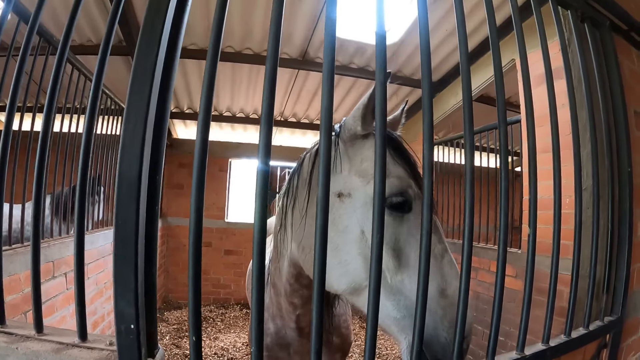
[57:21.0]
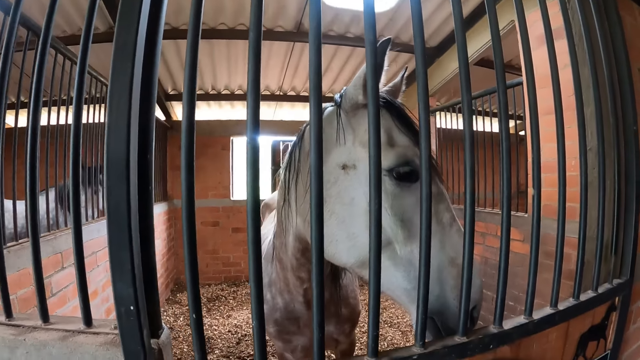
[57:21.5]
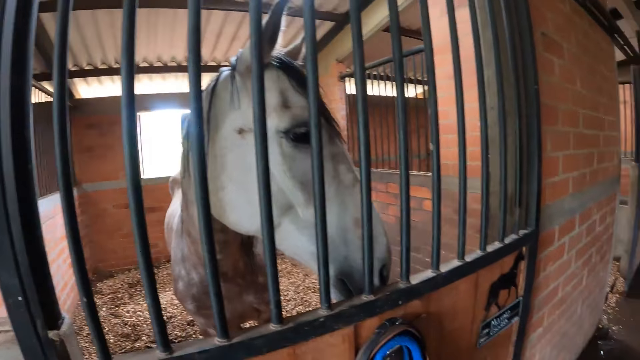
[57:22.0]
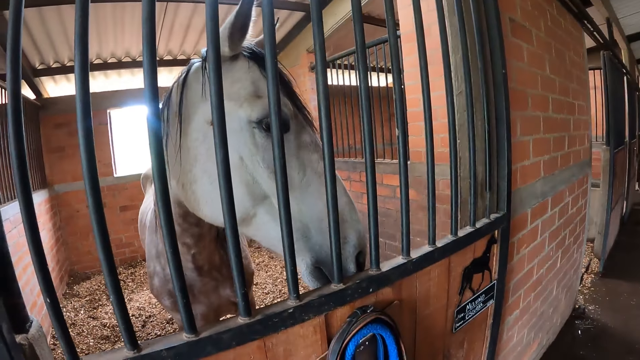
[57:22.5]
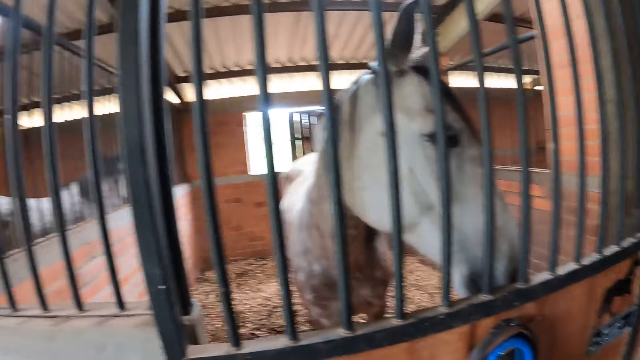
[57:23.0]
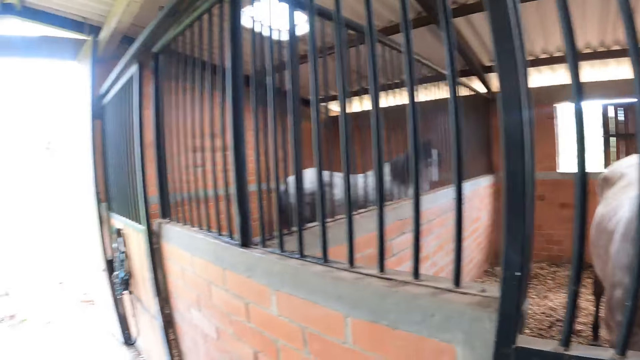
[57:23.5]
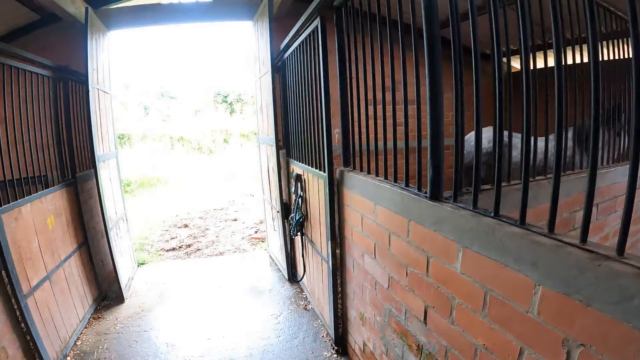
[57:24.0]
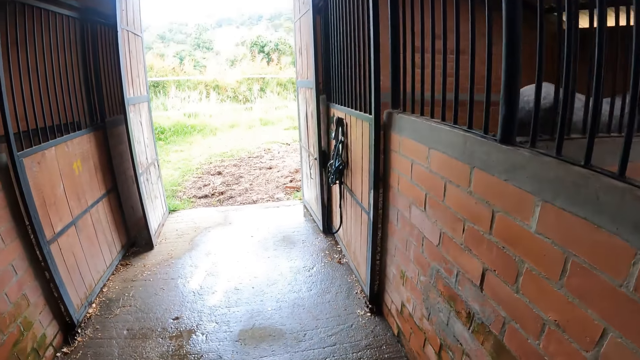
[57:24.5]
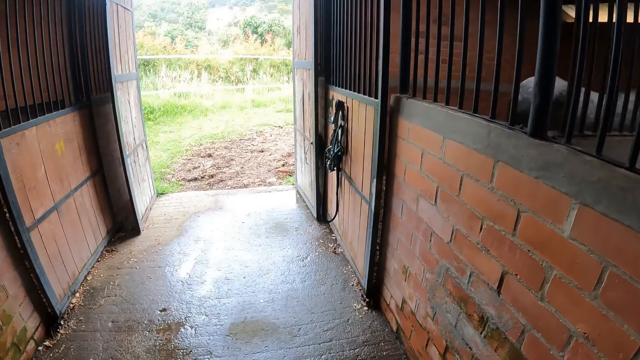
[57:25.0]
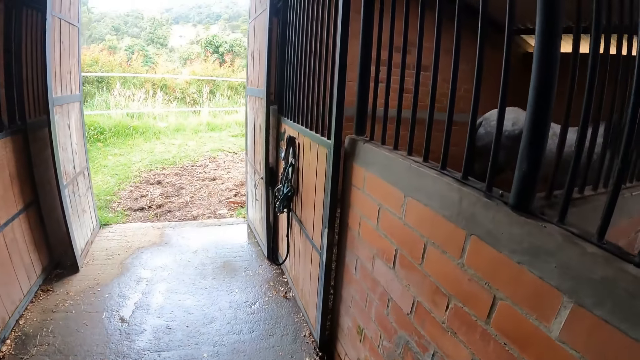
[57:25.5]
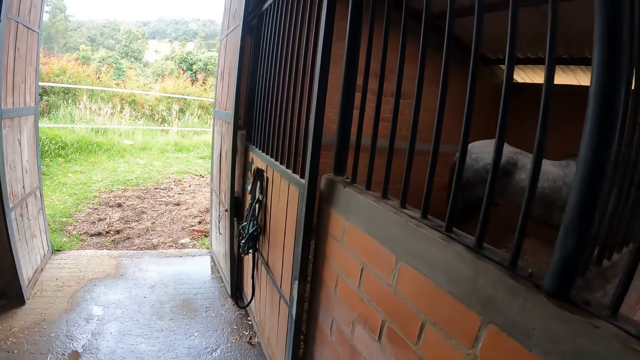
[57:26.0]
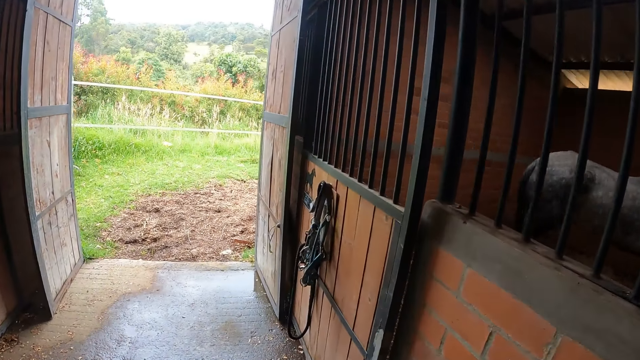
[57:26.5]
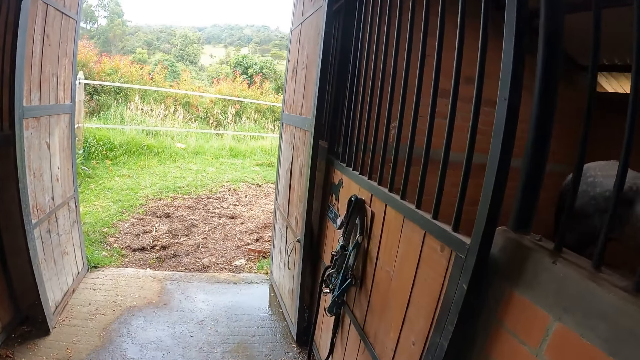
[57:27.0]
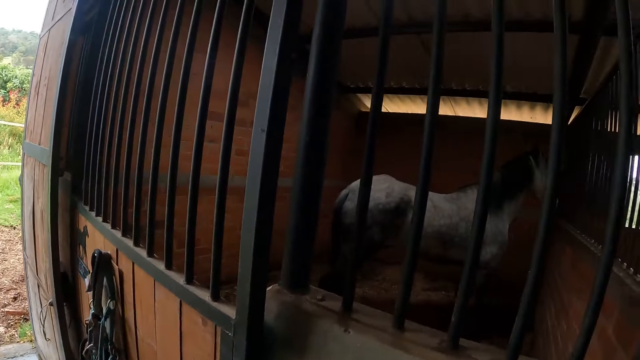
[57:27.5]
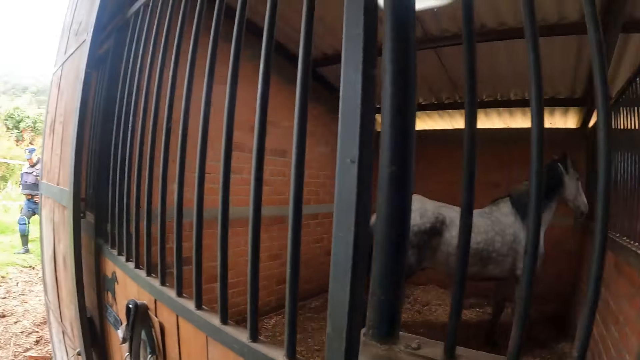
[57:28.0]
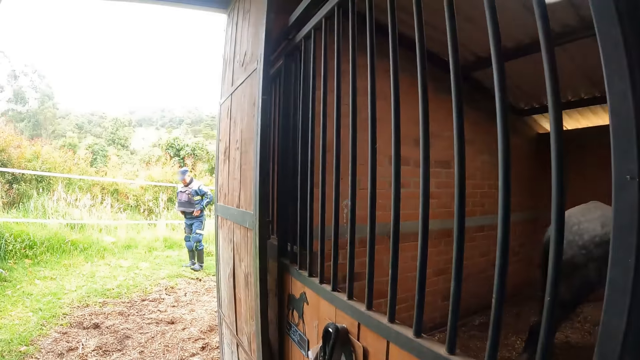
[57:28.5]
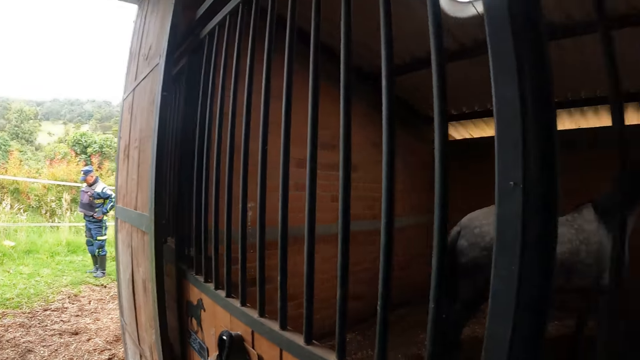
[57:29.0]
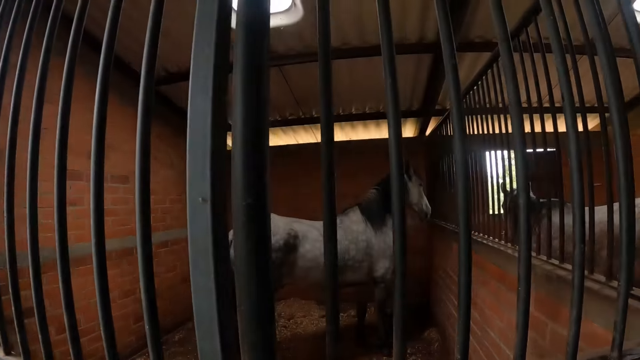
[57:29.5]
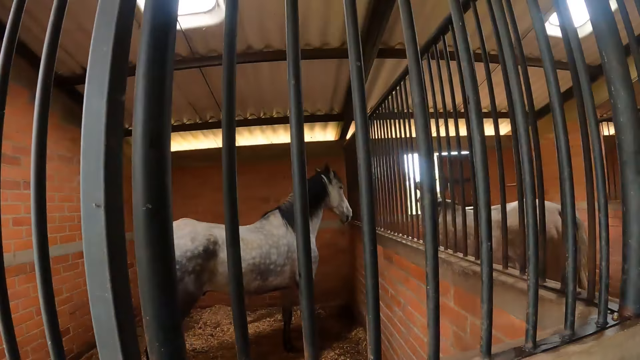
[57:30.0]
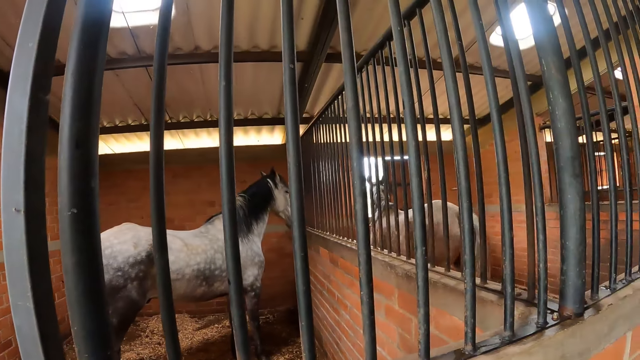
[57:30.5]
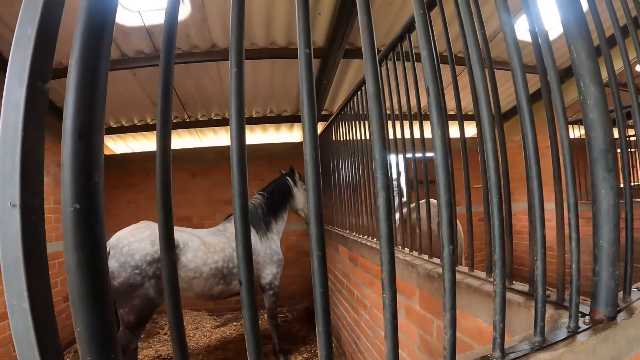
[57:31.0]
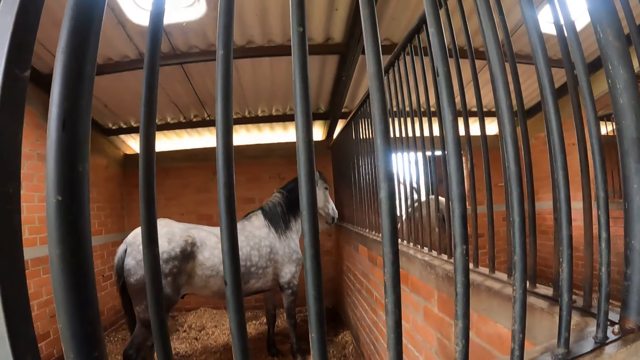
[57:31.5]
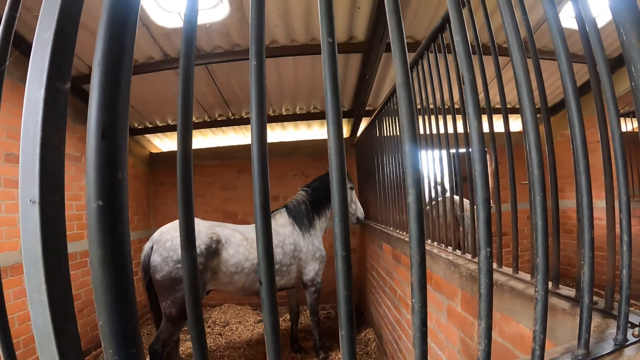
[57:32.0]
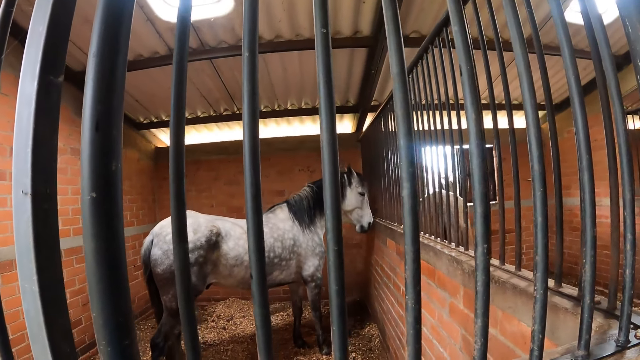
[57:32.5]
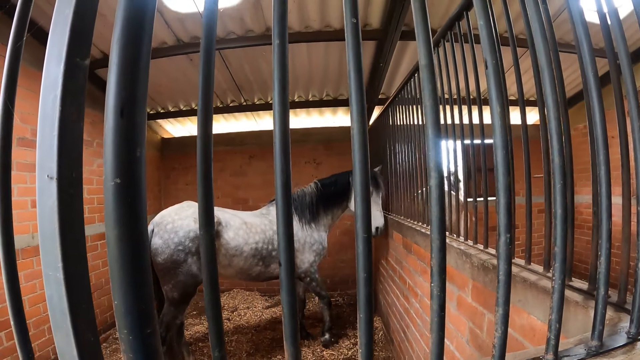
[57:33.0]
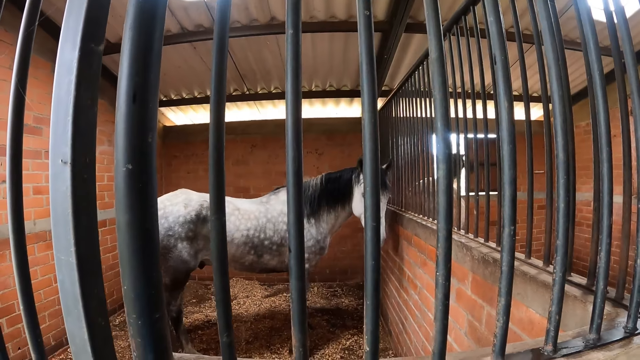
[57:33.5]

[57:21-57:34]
The camera wearer turns round. A person holds the waist. The camera wearer turns round.

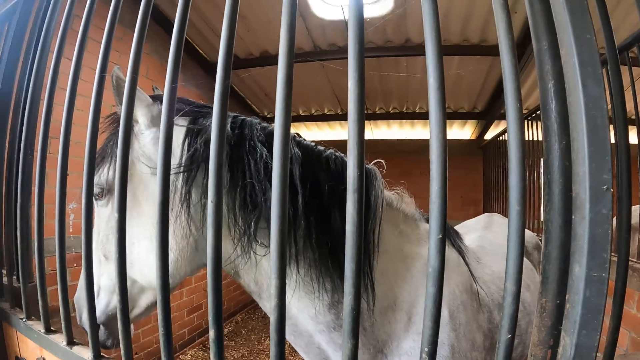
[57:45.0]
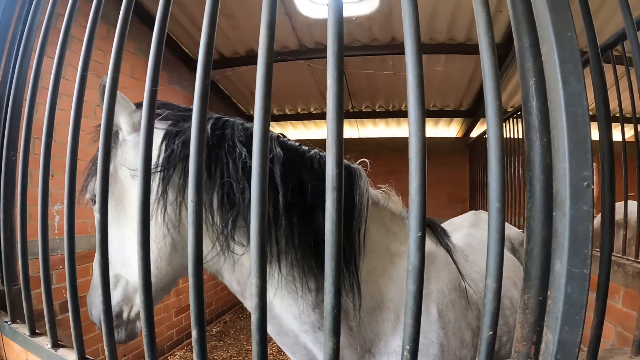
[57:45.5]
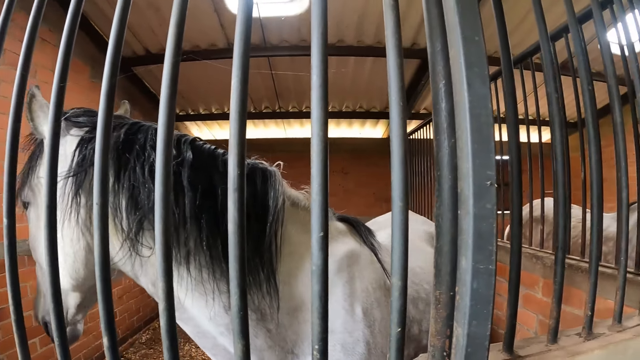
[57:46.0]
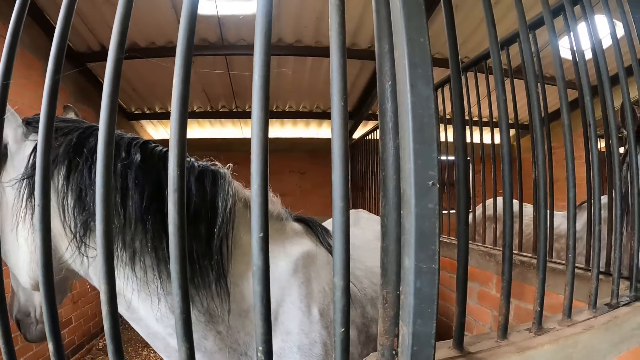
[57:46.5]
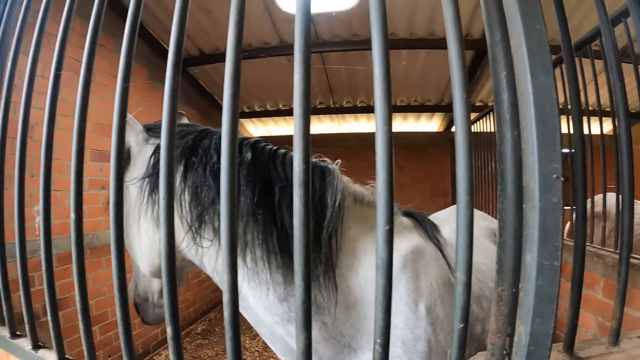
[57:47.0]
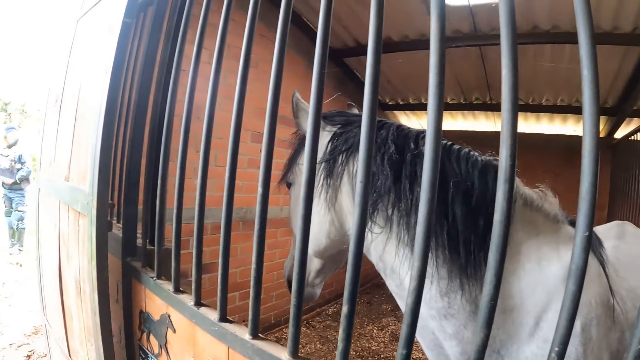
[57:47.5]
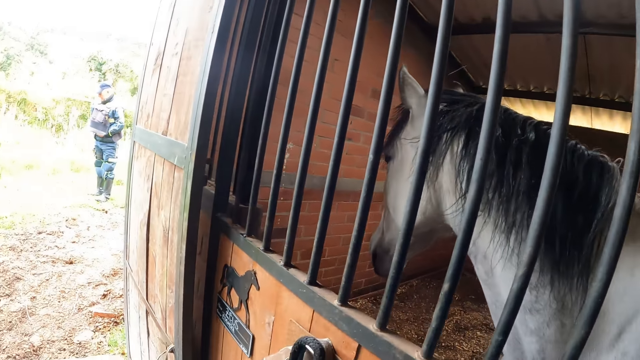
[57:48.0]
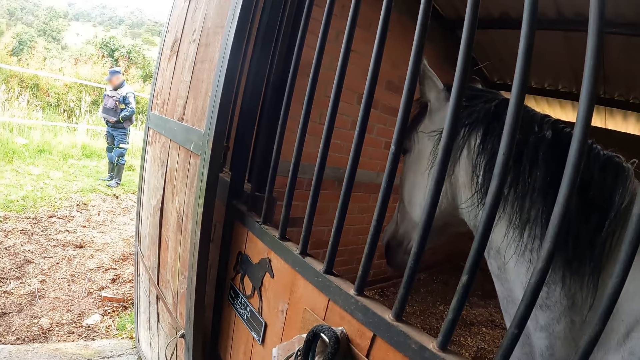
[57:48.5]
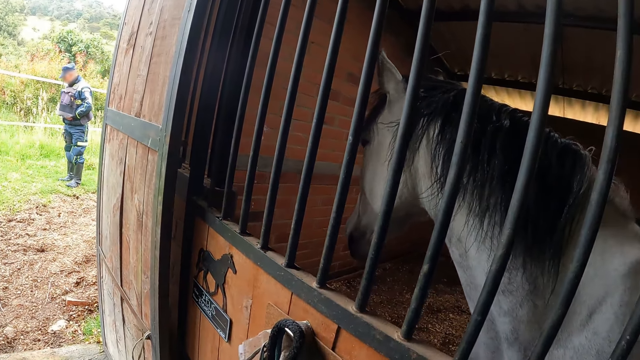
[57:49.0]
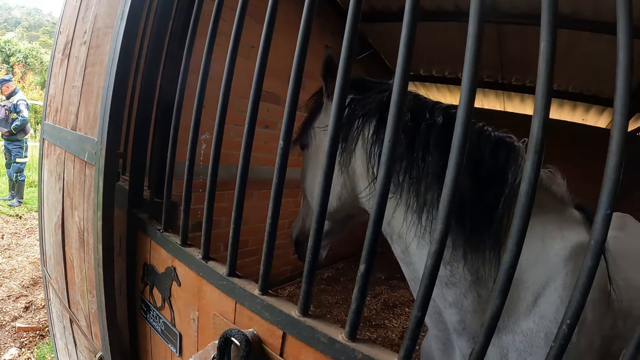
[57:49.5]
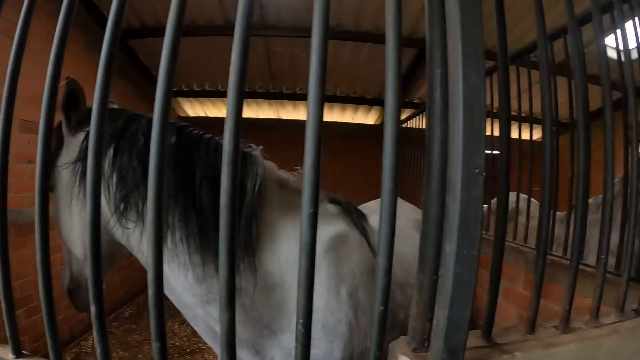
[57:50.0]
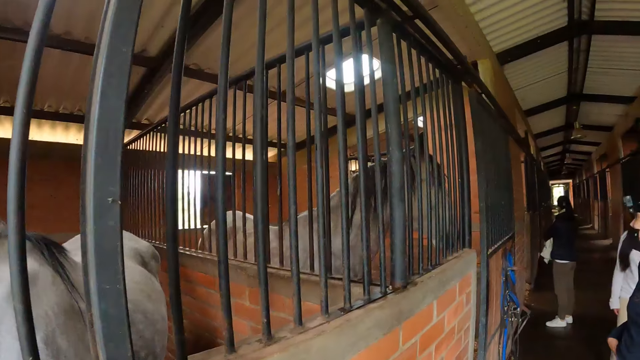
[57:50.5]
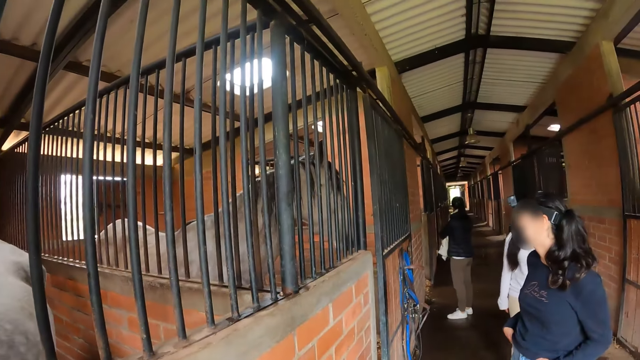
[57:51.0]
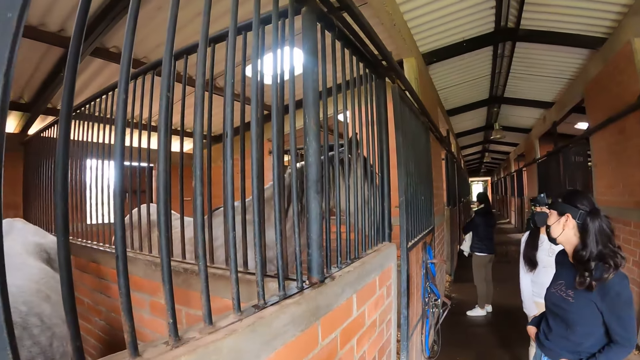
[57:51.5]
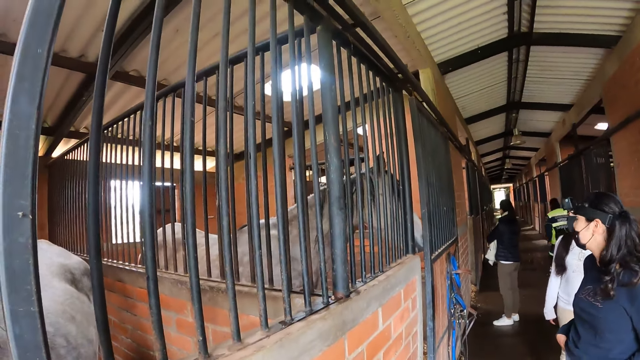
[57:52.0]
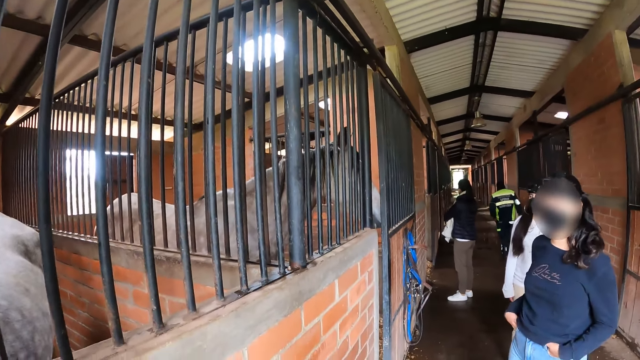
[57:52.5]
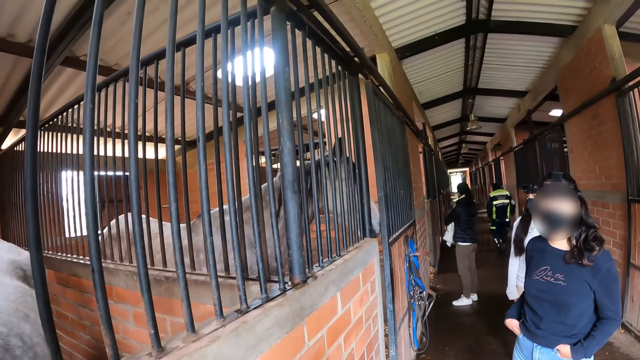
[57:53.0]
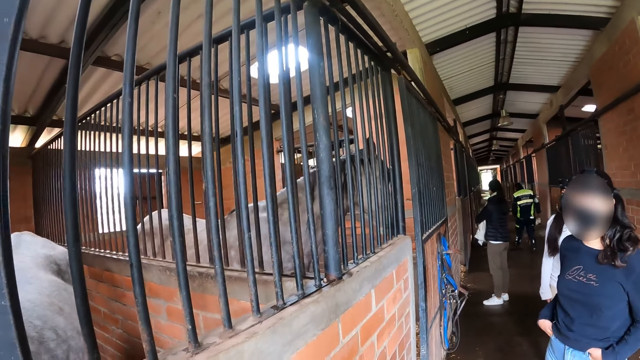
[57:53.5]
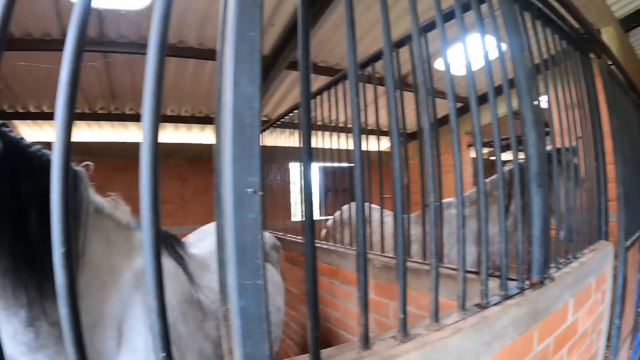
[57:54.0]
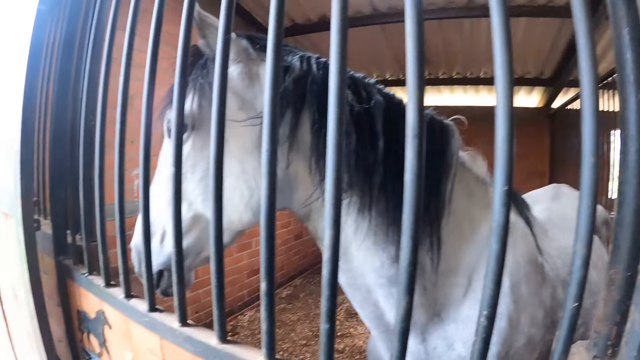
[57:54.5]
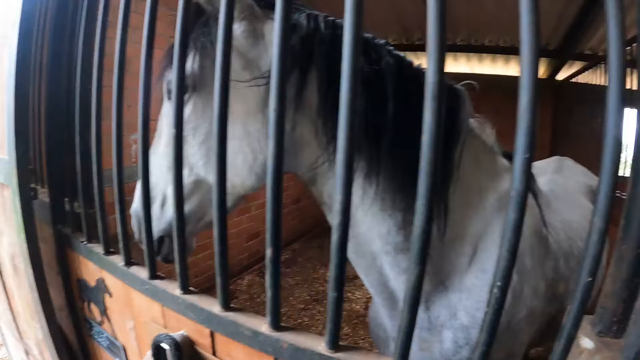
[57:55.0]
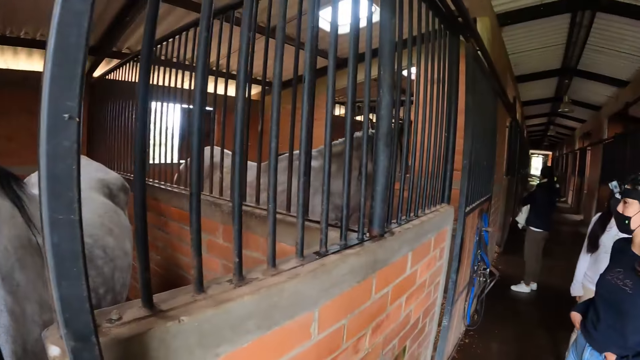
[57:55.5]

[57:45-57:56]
A person adjusts the belt. The camera wearer turns round.
